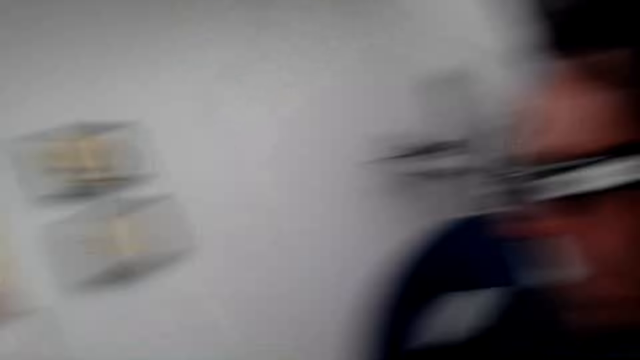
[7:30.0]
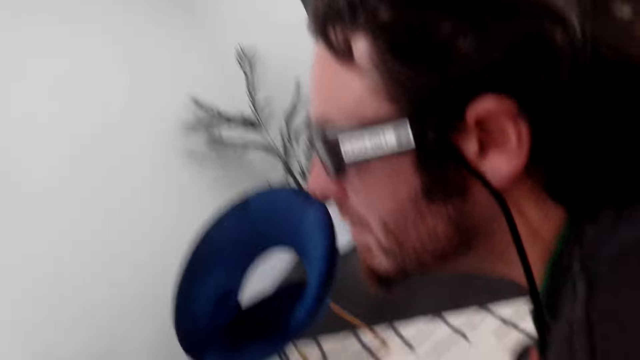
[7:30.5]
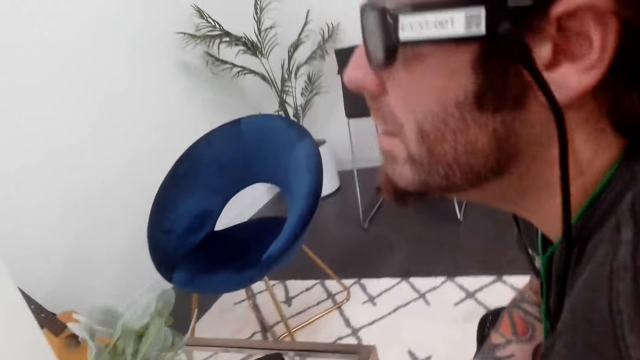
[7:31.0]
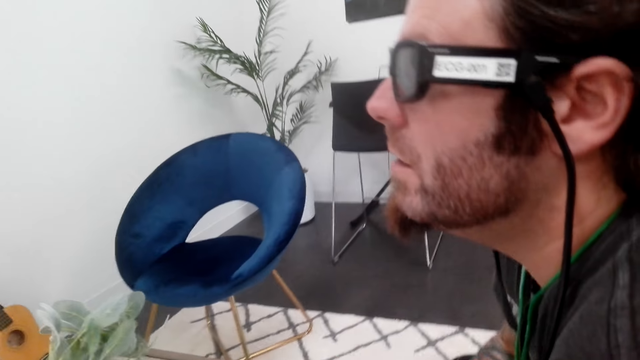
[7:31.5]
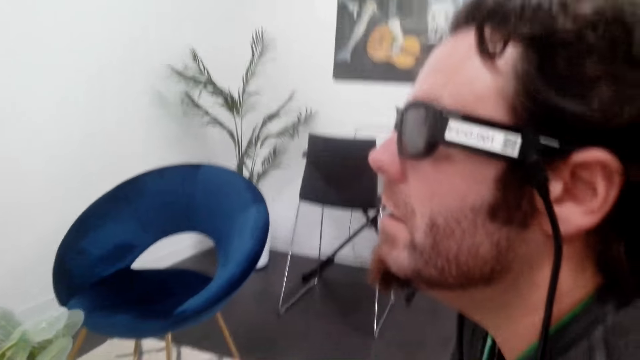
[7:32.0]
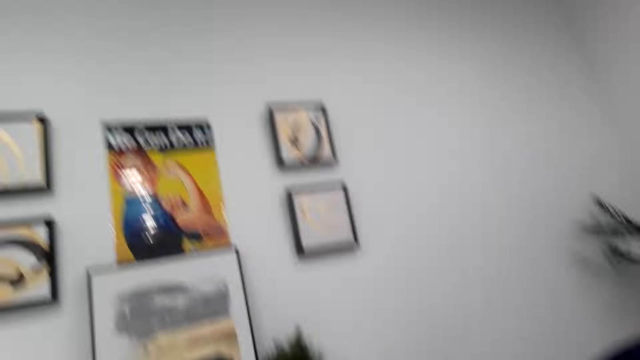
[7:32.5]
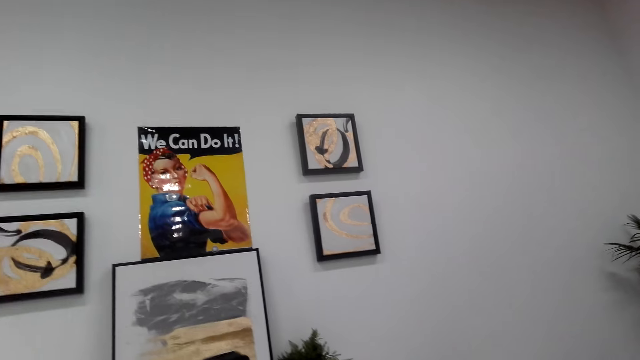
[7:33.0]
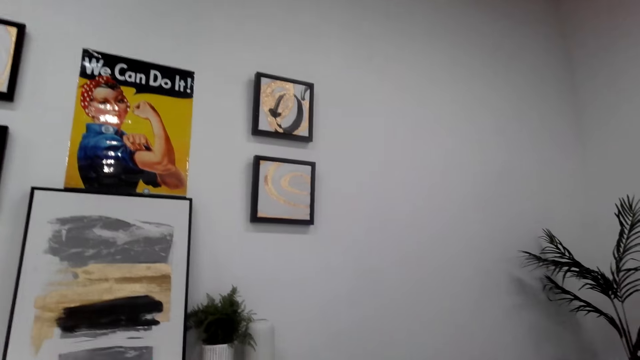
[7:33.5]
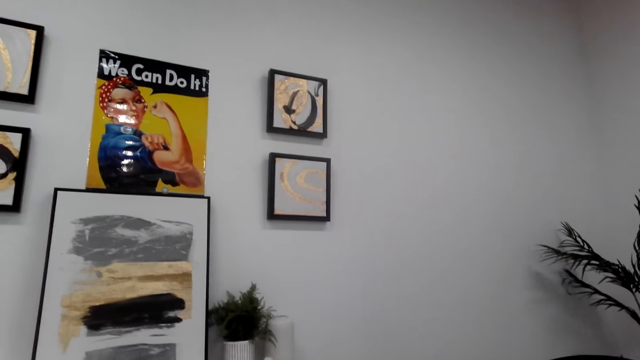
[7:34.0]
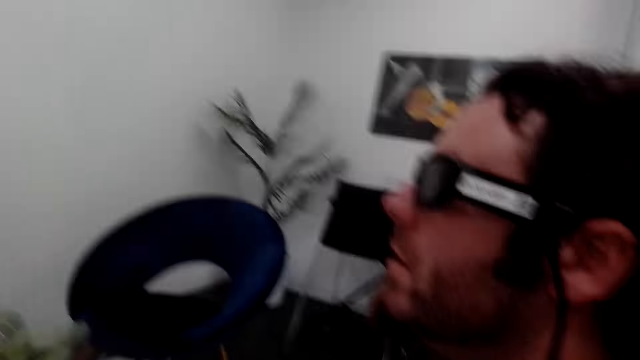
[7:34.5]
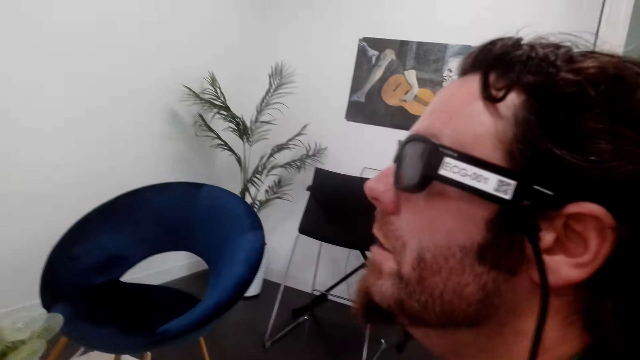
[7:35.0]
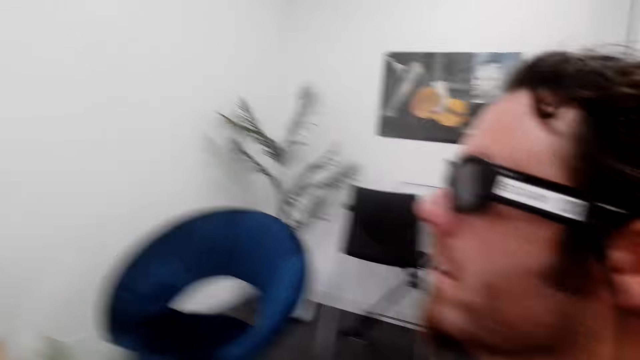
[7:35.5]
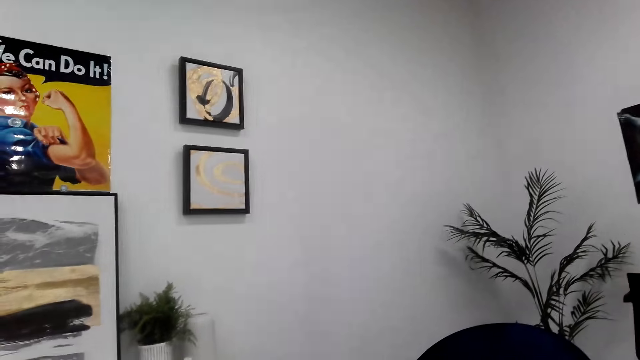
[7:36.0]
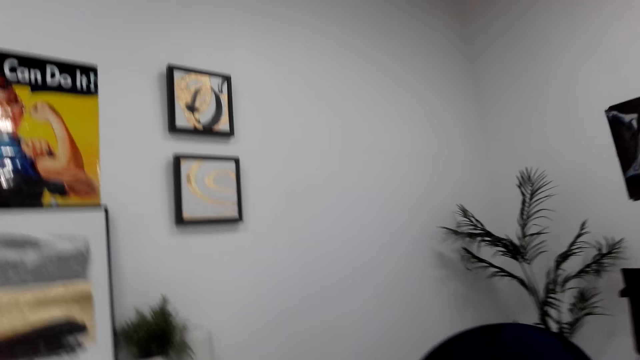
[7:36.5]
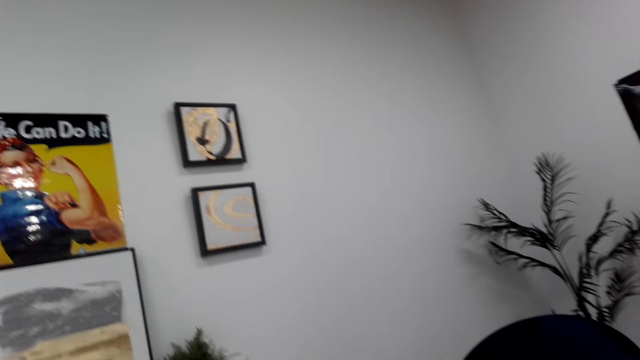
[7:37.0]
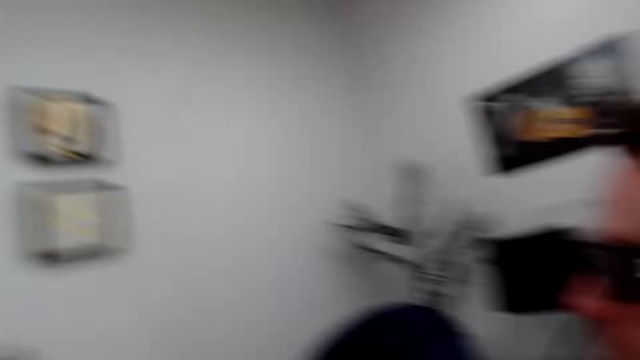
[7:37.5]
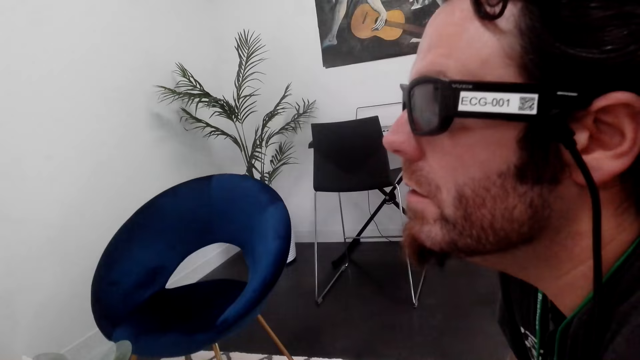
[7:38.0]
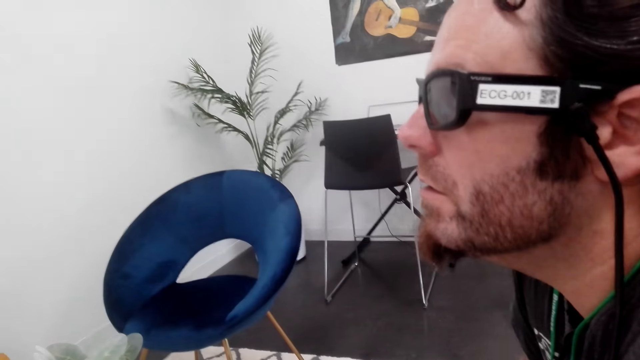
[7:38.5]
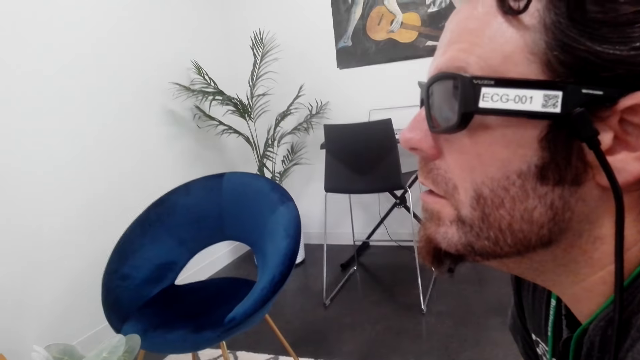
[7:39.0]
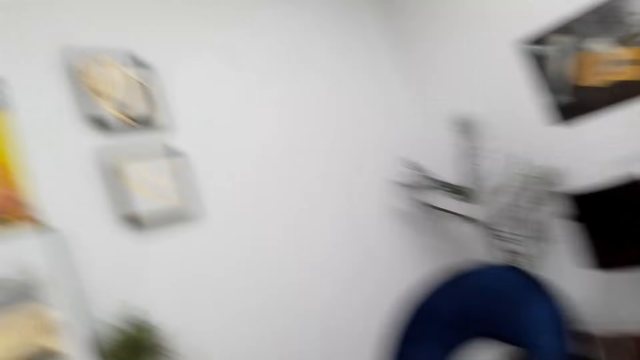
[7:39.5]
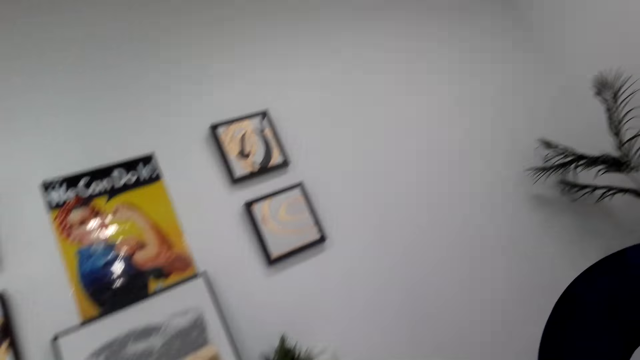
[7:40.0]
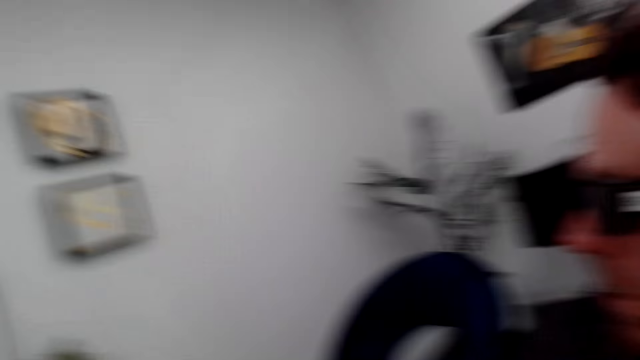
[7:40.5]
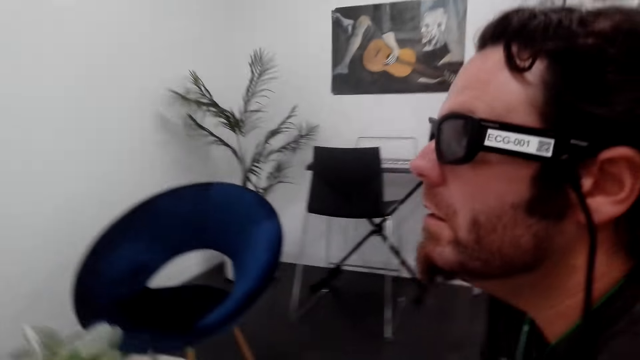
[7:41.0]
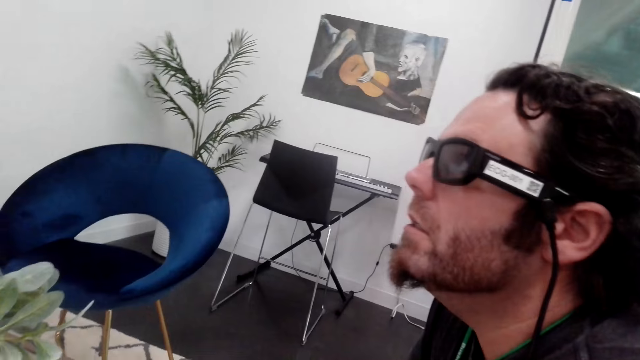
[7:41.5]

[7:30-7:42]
A person stares around. The camera wearer looks around. The person stares around. The person stares around again. The camera wearer looks around.

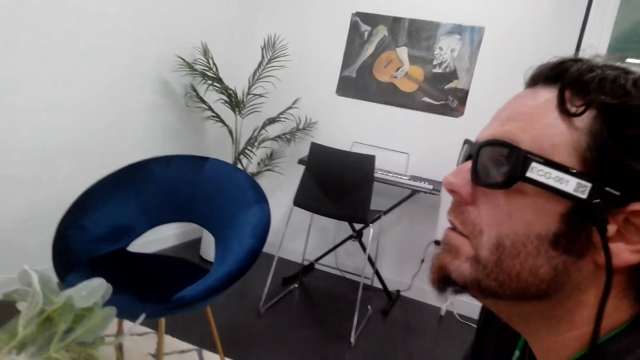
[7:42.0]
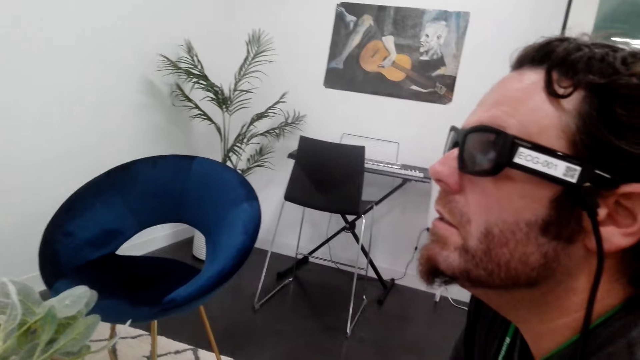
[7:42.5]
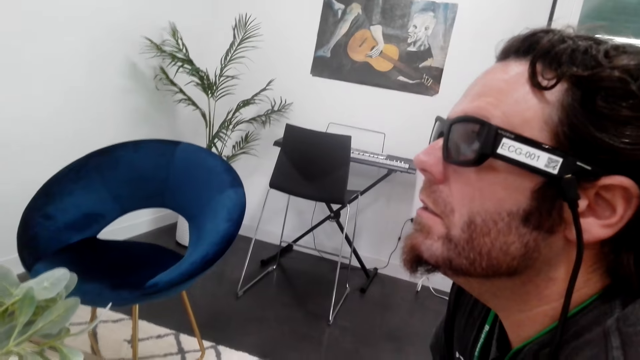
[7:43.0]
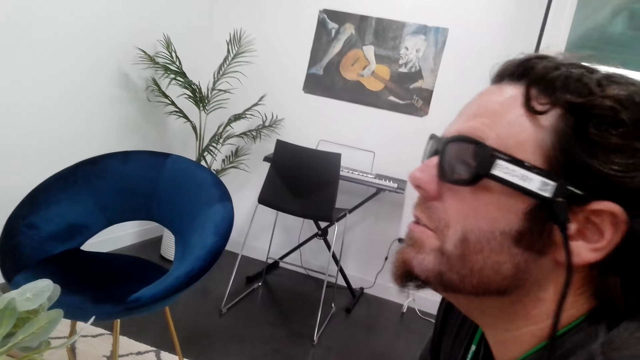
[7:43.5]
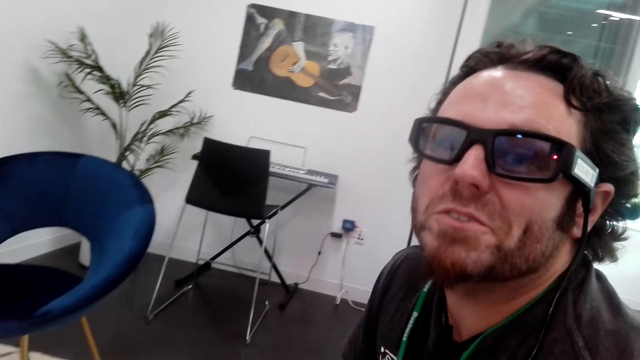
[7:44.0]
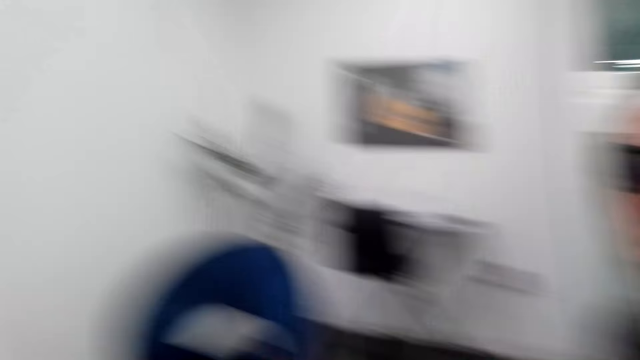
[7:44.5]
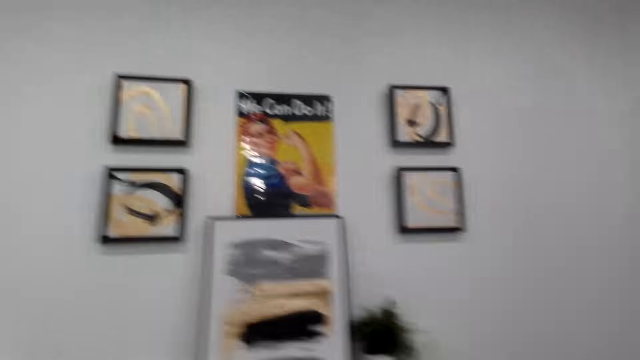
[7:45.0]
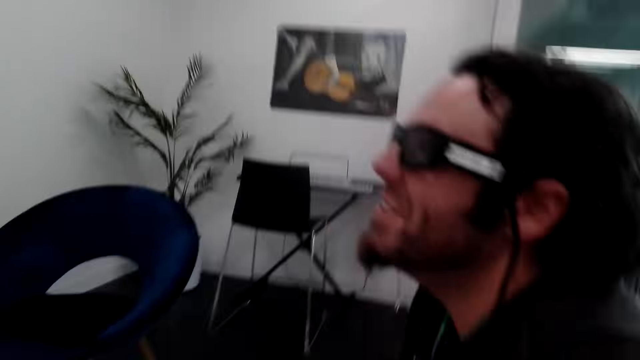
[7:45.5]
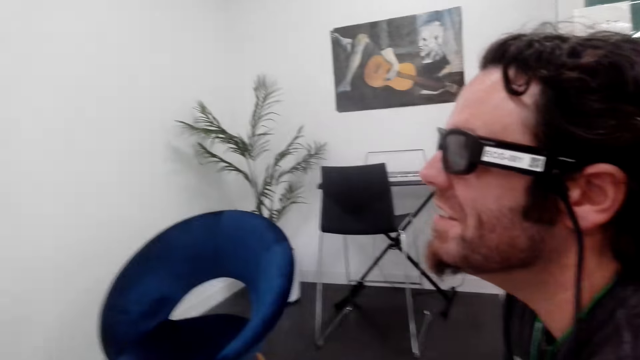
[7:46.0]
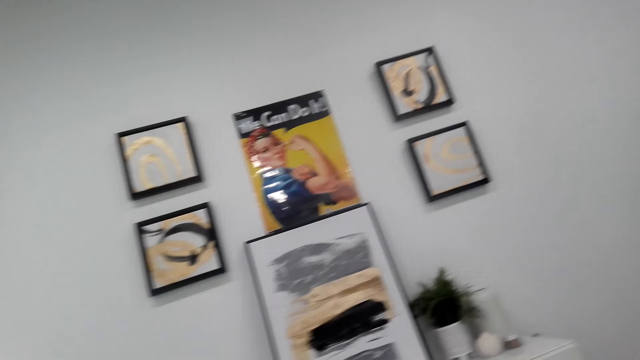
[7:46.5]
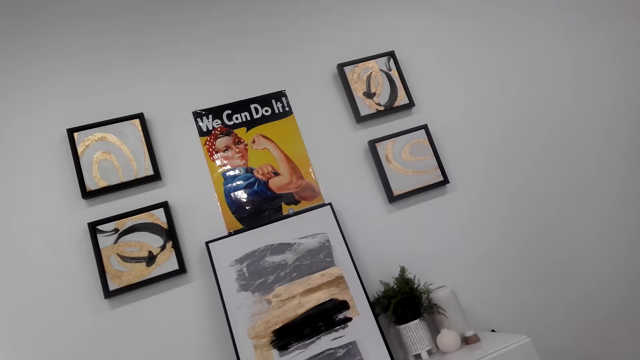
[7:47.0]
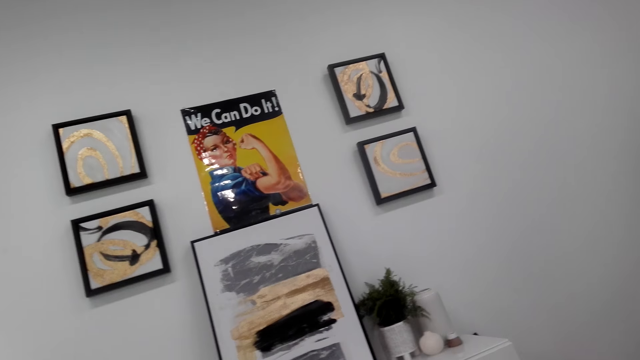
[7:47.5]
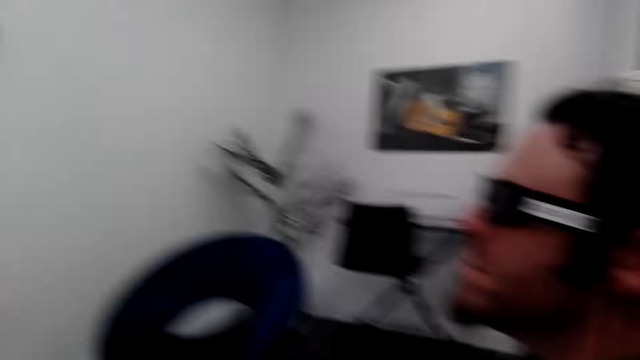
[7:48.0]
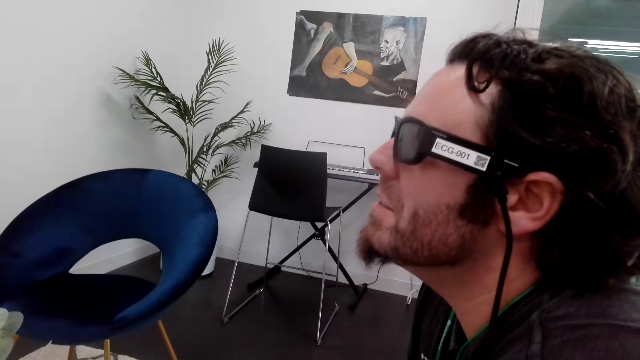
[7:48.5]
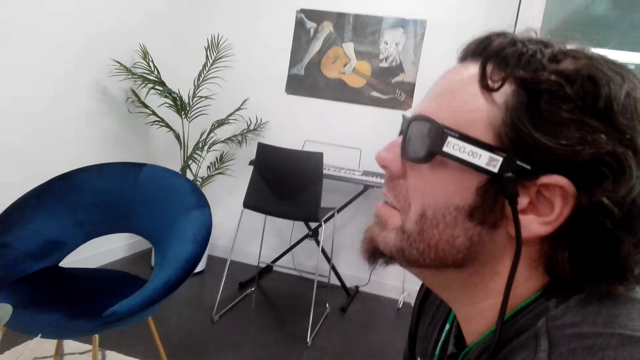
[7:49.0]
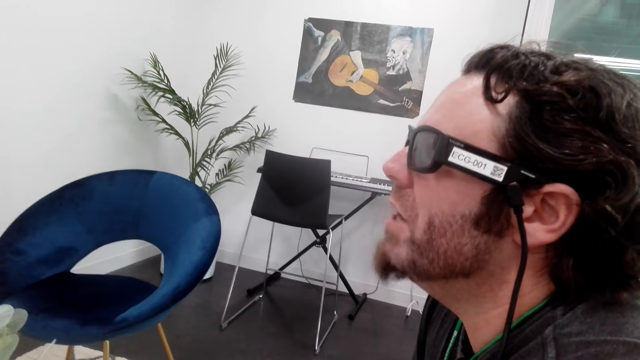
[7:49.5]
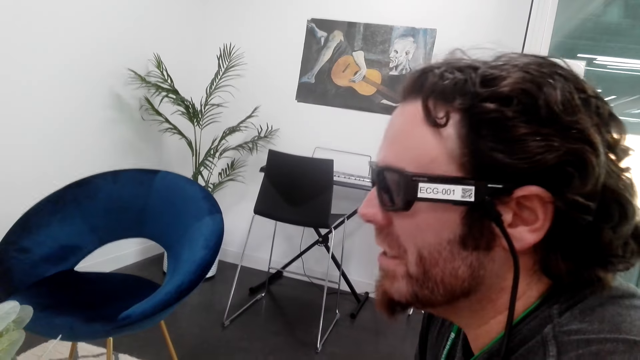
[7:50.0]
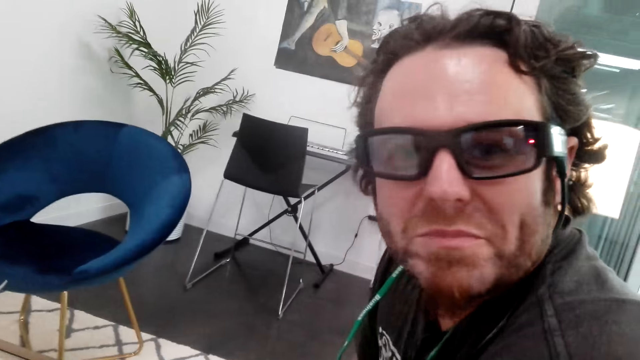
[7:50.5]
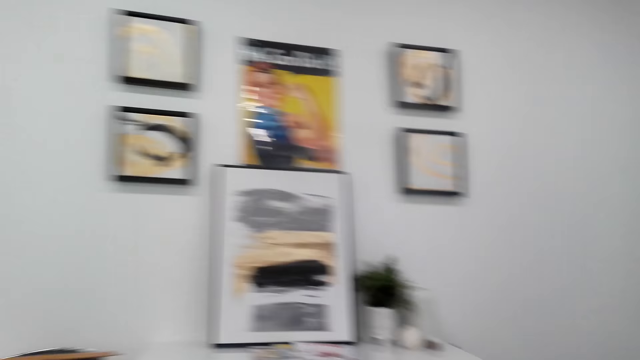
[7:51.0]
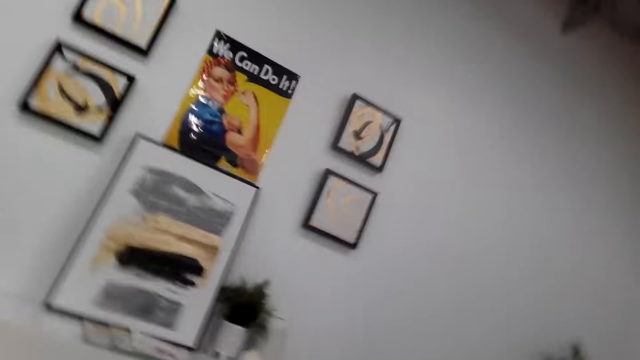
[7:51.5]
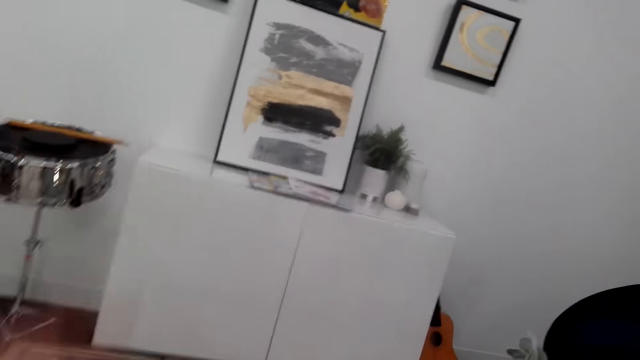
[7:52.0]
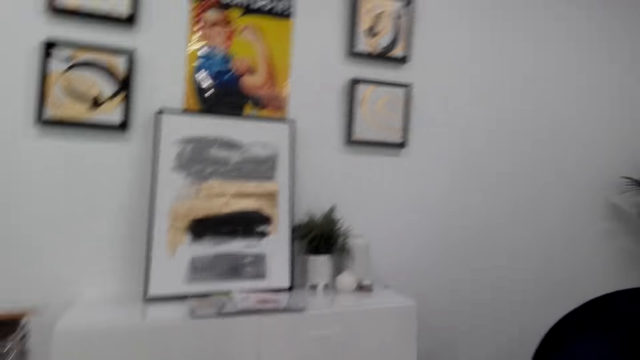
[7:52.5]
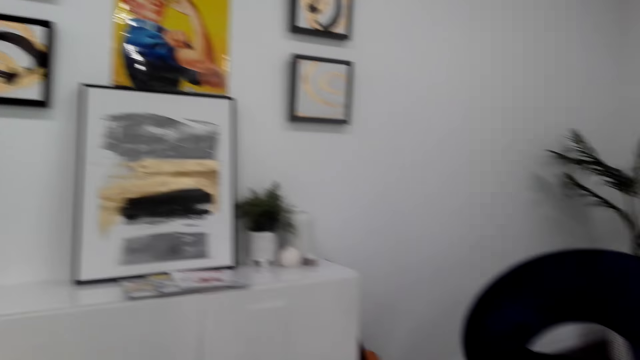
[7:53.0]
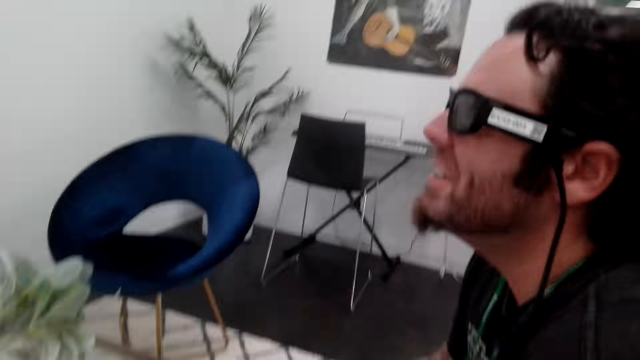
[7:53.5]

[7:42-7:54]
The person stares around. The person interacts with the camera wearer. The camera wearer looks around. The person stares around. The camera wearer looks around. The person stares around. The camera wearer looks around. She moves her right hand. She looks around.
